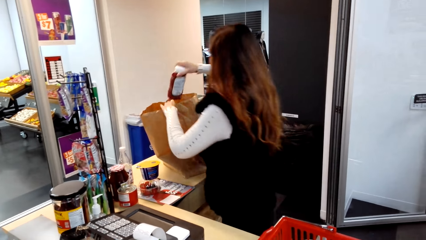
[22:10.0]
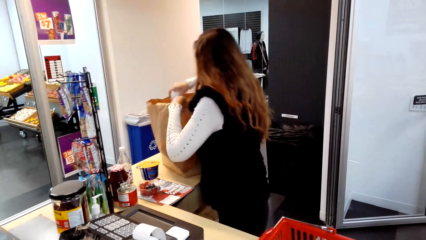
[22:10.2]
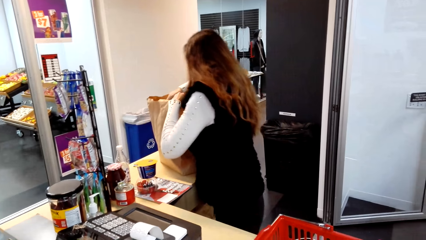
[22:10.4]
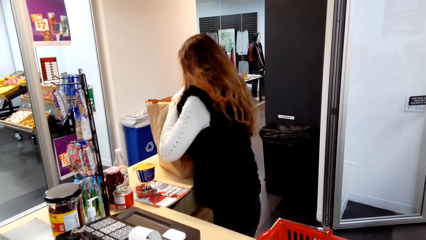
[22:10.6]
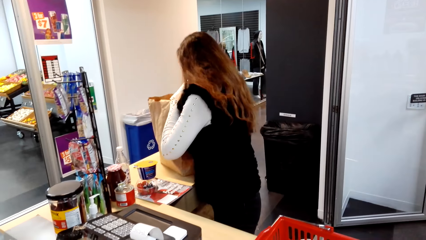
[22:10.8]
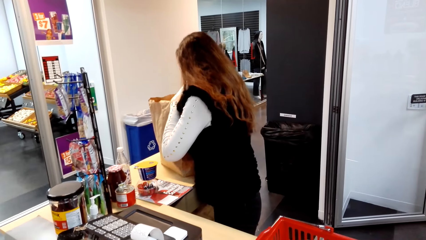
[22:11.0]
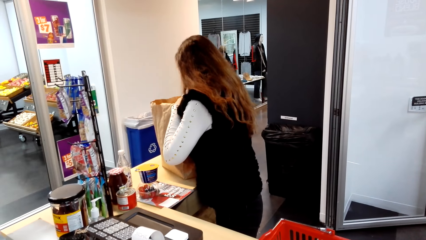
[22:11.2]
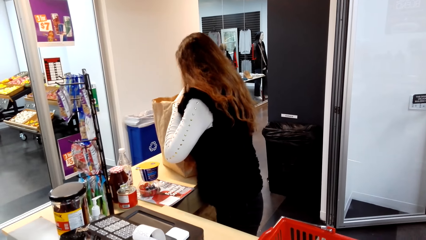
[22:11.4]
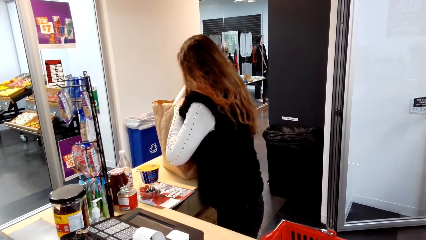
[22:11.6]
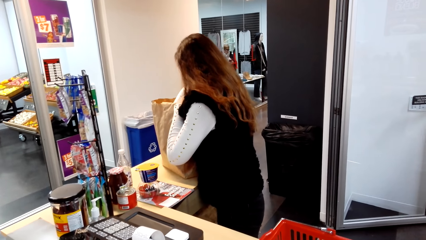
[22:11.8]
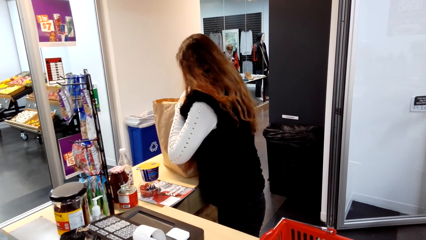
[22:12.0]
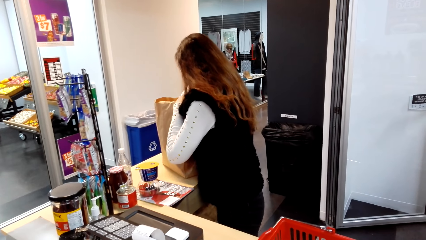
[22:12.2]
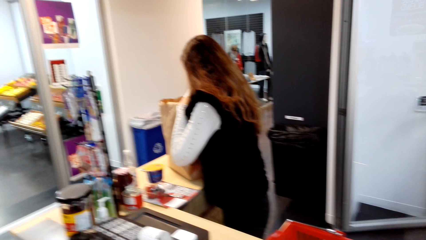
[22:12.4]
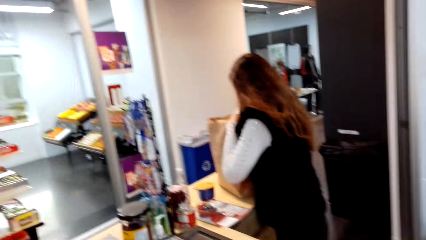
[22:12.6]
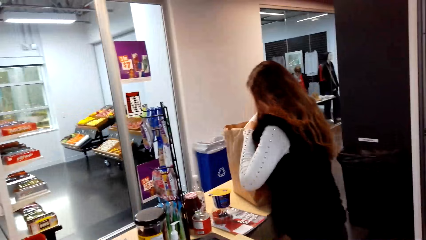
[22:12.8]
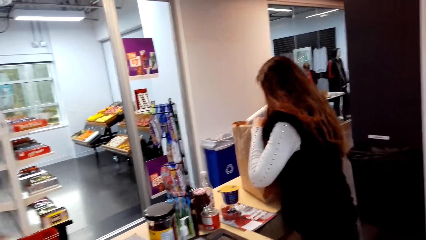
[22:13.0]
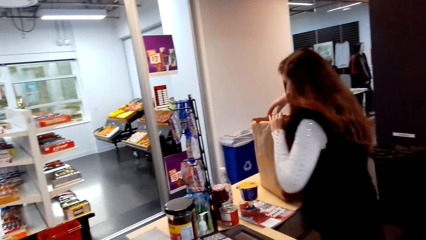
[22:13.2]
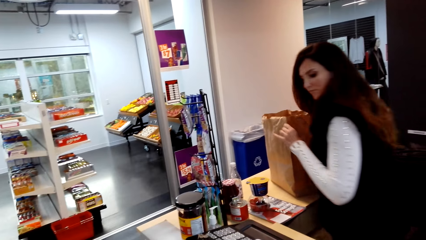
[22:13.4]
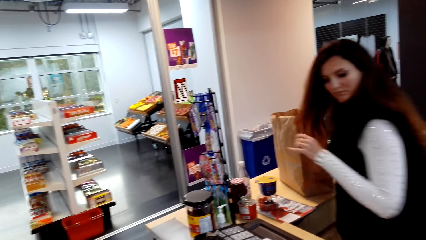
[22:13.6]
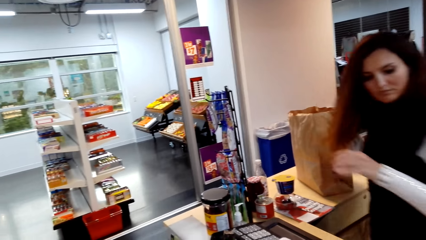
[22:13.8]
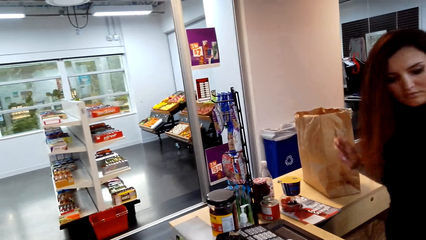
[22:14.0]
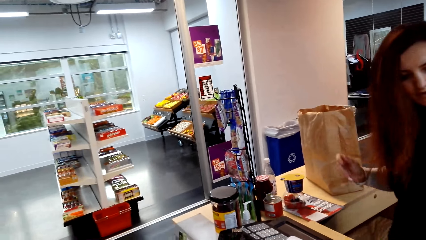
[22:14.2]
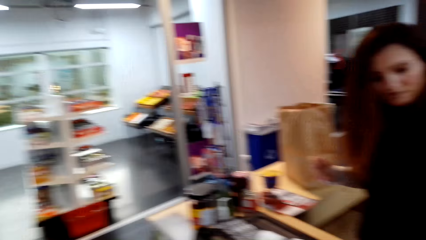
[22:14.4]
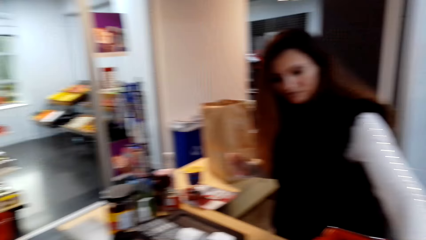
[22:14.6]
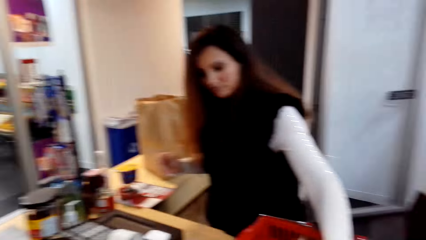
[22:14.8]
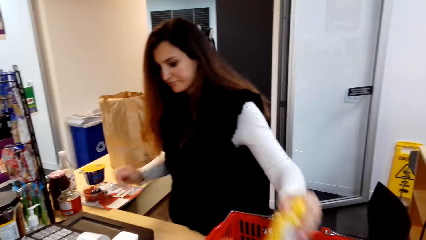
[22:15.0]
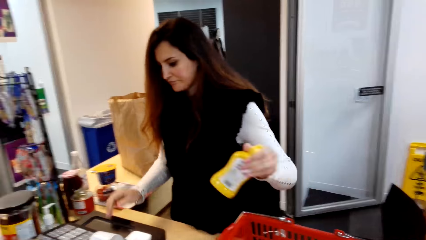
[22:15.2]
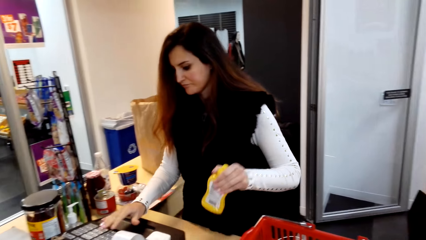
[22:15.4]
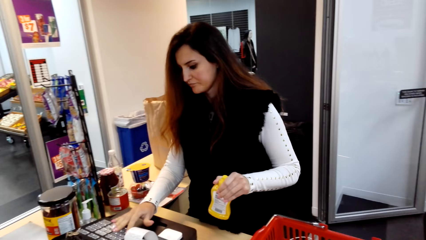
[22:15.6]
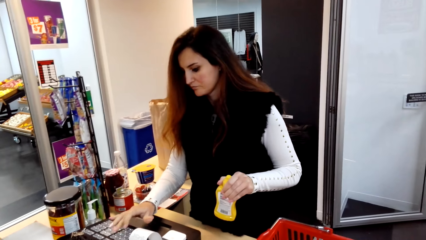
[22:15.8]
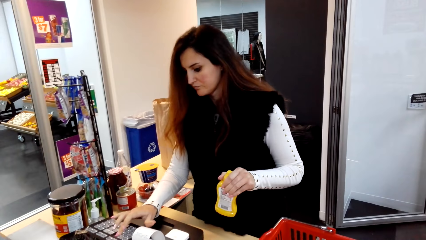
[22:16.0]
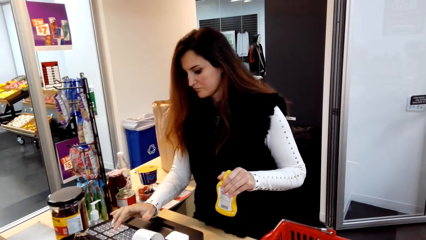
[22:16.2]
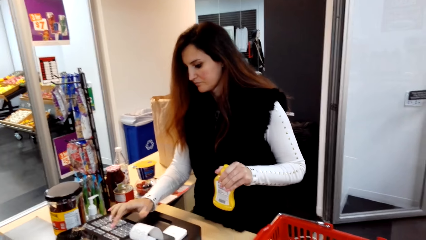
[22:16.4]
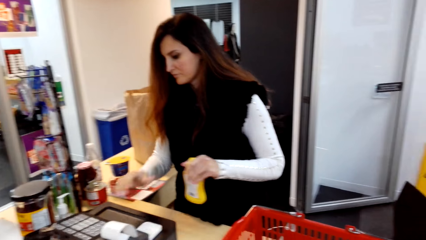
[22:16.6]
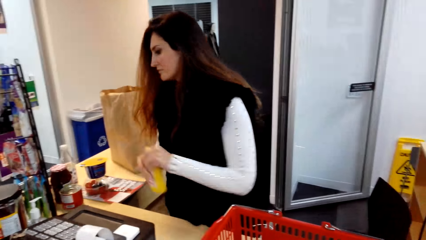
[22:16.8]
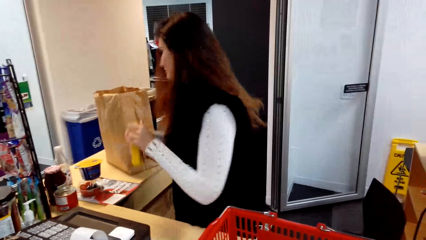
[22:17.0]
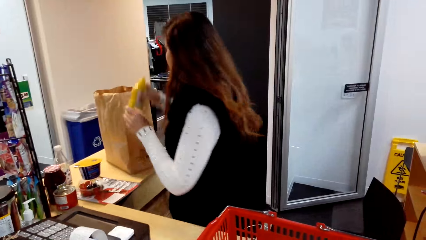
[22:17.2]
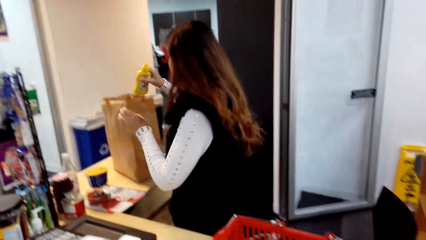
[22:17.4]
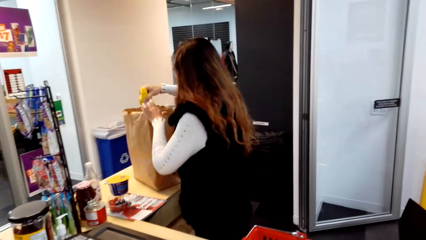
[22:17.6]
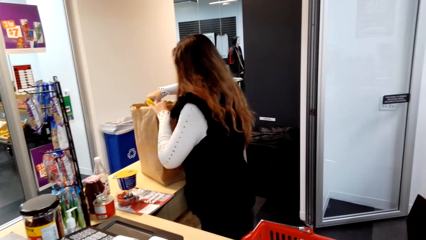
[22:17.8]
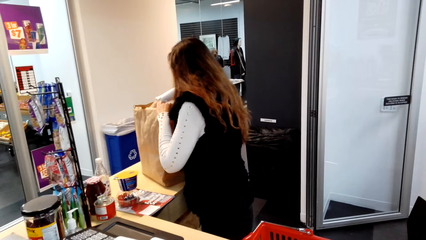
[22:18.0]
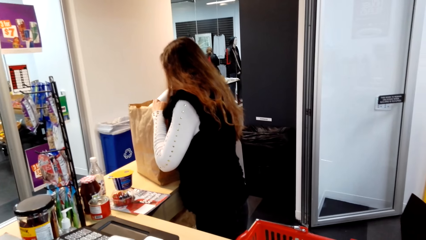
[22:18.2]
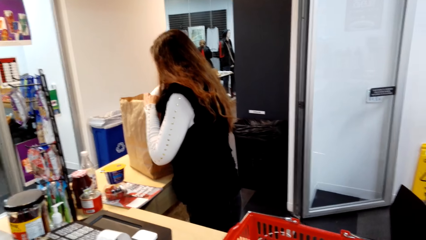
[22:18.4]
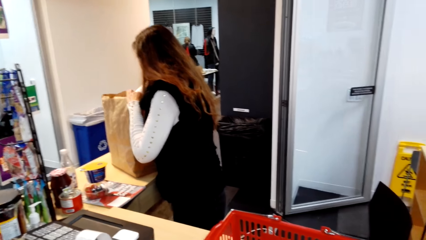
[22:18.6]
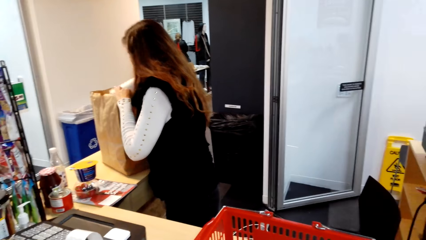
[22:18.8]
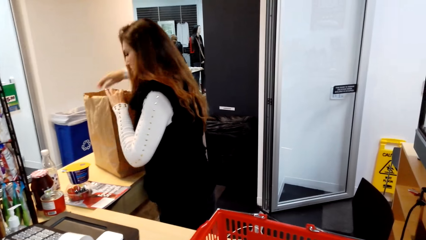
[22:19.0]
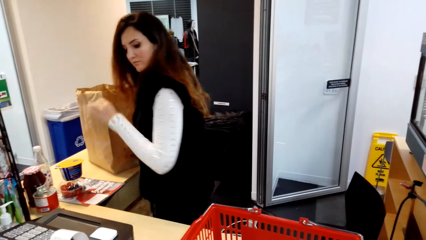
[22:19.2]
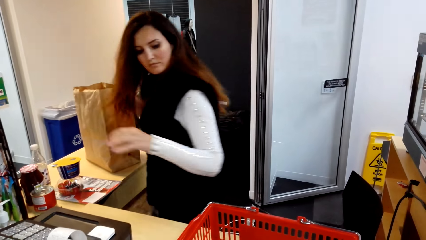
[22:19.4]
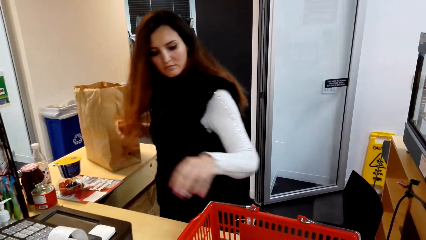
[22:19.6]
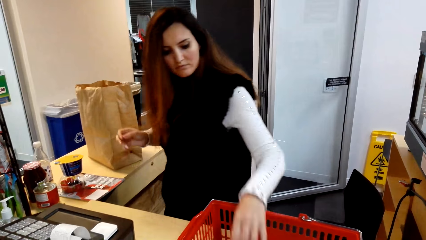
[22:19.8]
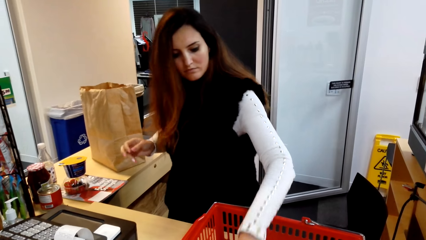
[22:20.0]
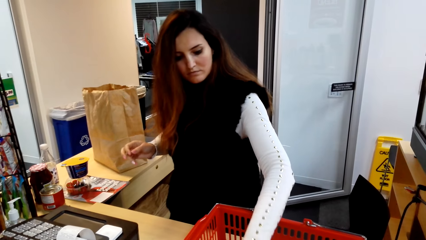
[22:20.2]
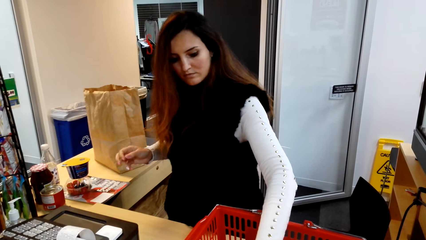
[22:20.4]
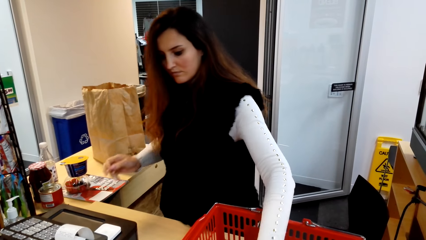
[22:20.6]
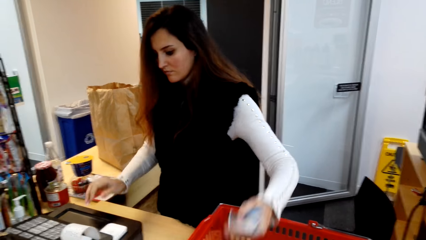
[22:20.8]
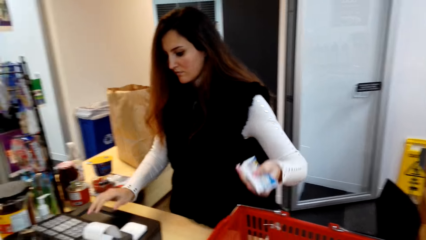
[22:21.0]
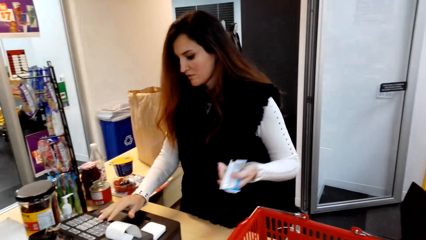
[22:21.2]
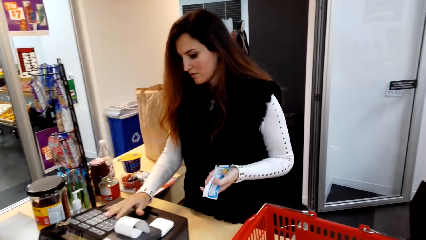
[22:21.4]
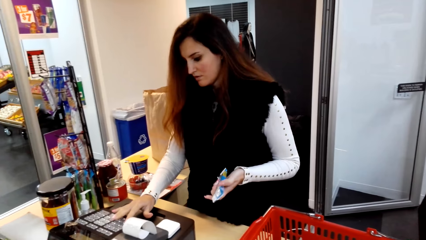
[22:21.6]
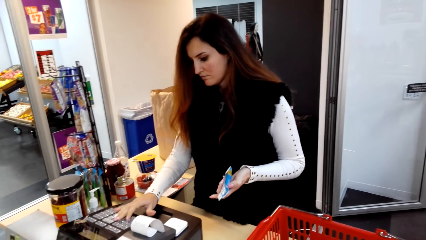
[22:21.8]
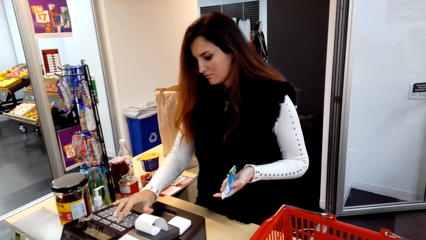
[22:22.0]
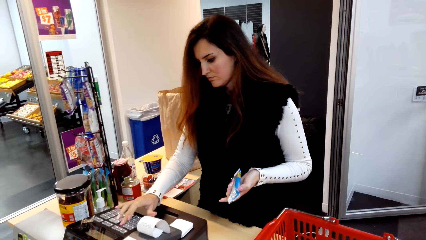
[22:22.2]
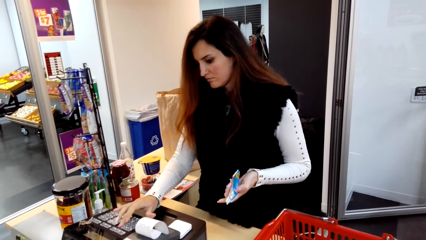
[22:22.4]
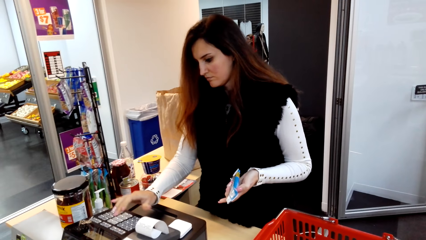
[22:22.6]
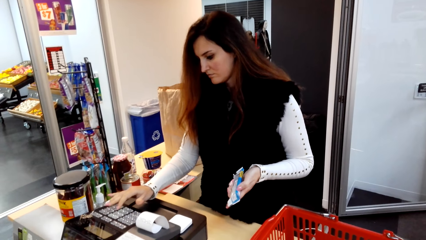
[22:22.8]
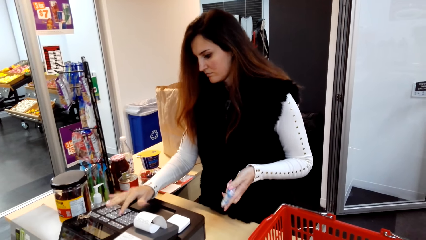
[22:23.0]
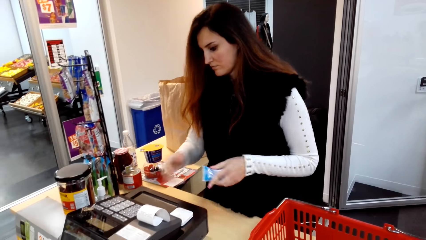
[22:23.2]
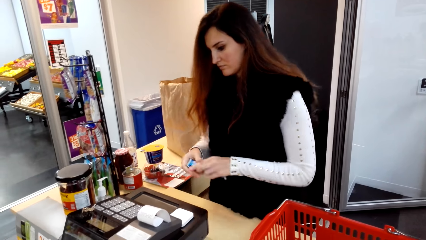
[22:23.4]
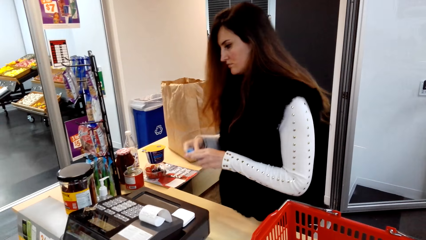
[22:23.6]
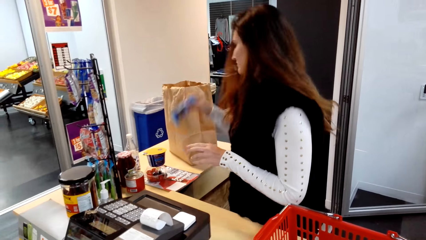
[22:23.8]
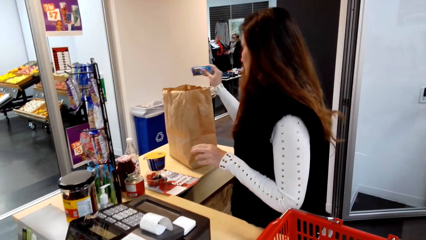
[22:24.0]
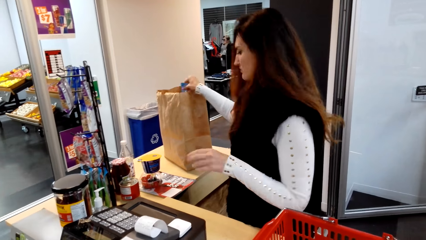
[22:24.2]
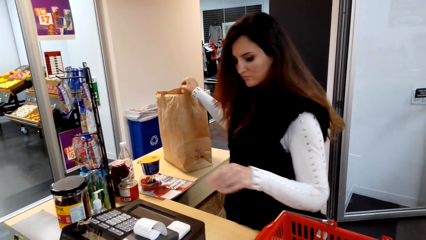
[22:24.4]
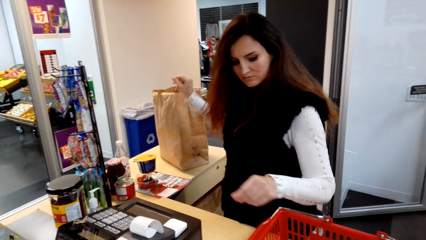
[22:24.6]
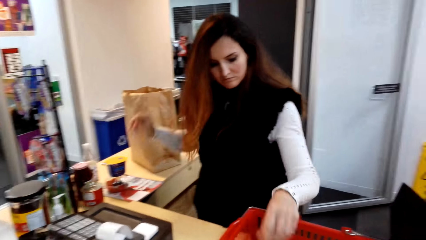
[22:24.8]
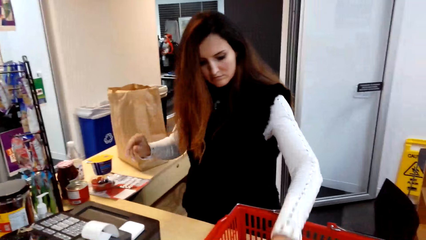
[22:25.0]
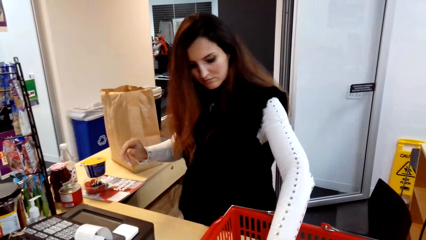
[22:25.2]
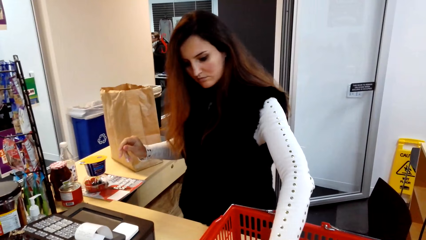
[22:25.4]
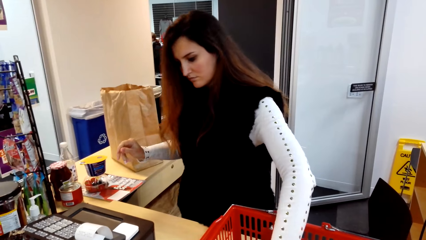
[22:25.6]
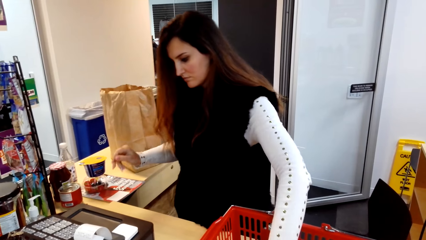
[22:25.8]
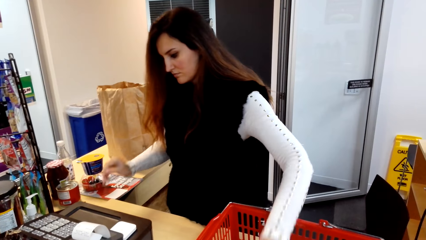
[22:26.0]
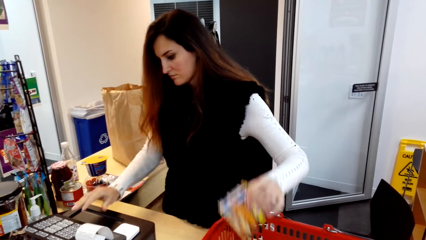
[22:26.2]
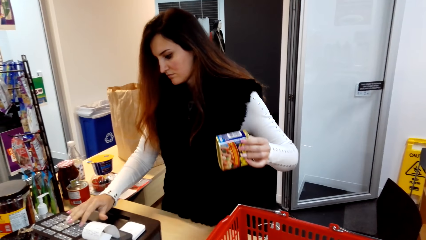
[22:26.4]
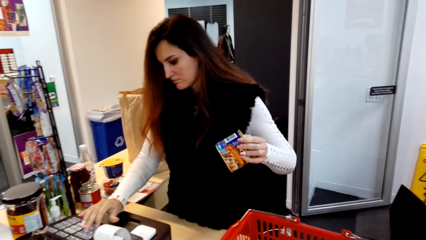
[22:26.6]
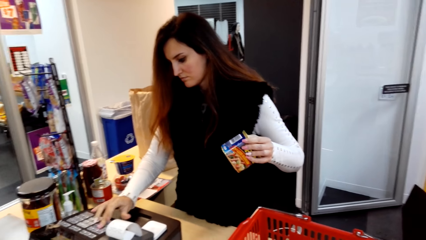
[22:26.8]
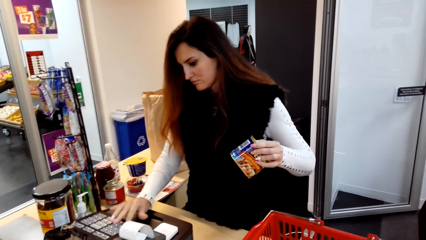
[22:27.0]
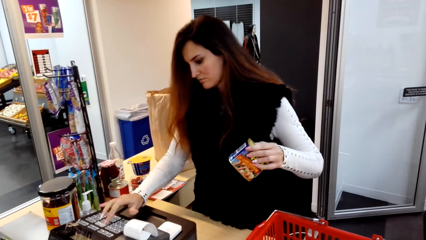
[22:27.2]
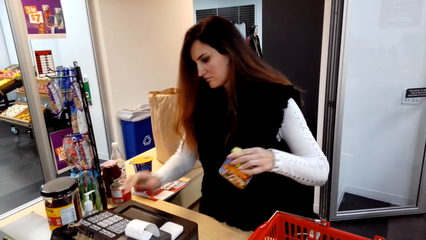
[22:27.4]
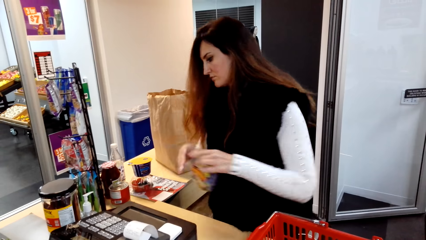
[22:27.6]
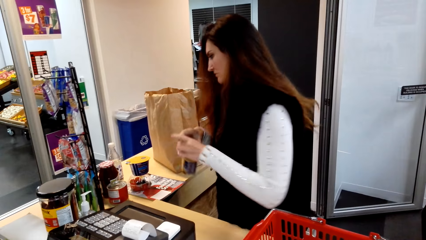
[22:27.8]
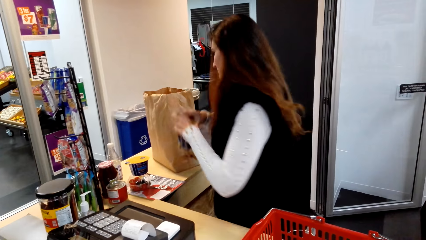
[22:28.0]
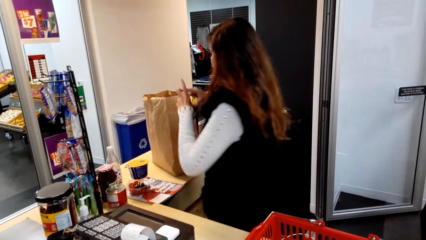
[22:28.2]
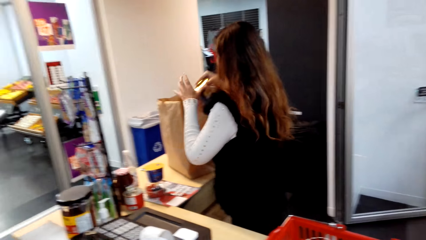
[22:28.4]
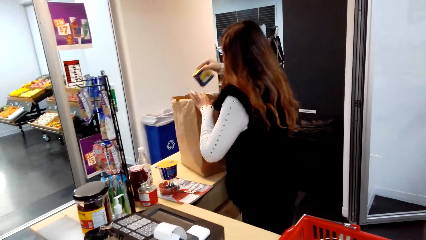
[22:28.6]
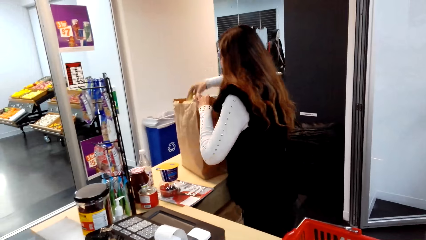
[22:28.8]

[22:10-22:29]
The cashier puts the bottle in the shopping bag. The cashier picks up another bottle from the shopping basket, types on the cash register and puts the bottle in the shopping bag. The cashier picks up a packet from the shopping basket, types on the cash register and puts the packet in the shopping bag. The cashier picks up a container from the shopping basket and types on the cash register.
